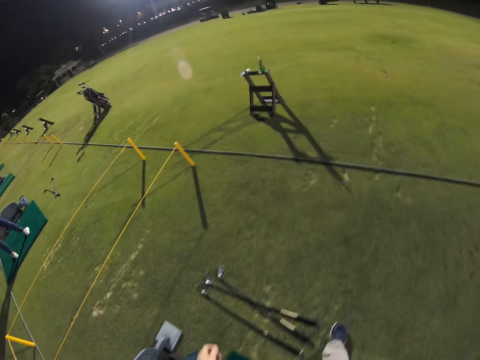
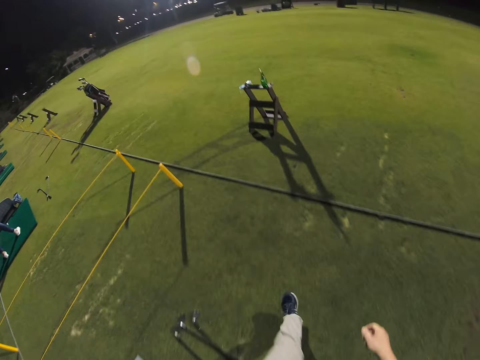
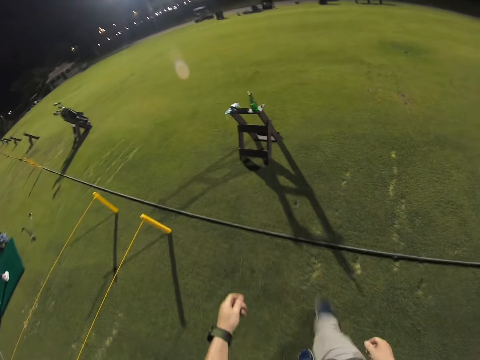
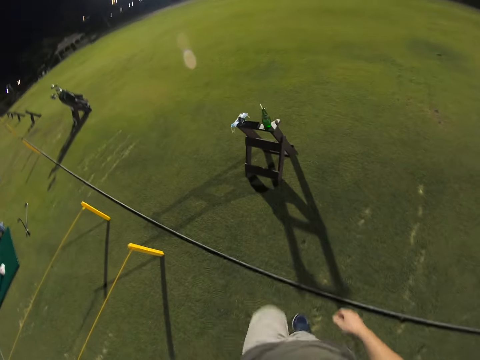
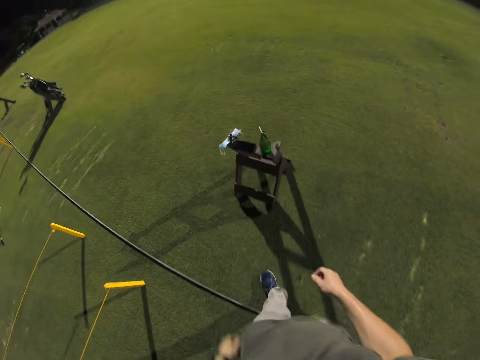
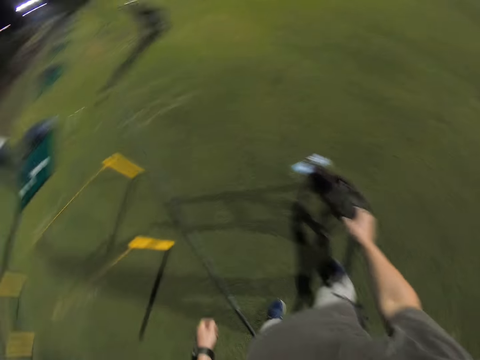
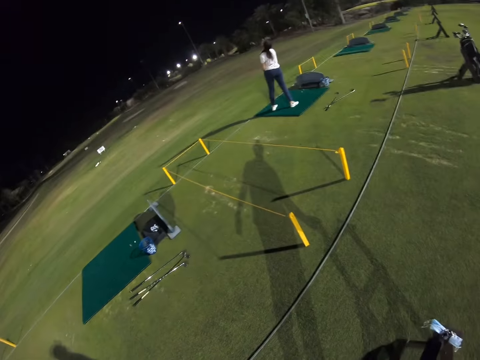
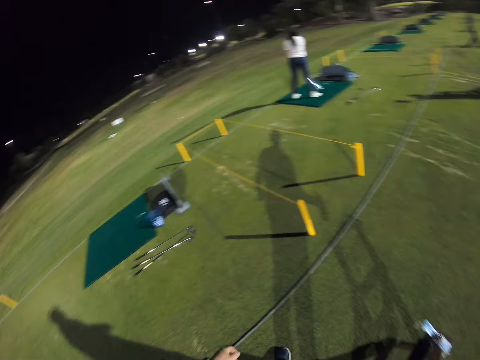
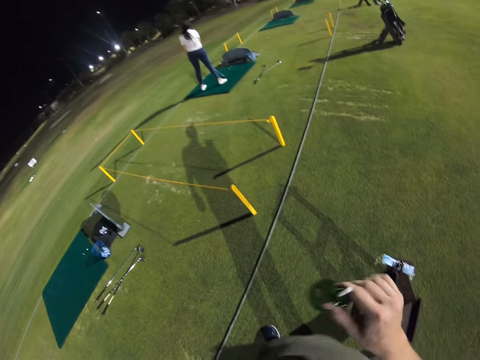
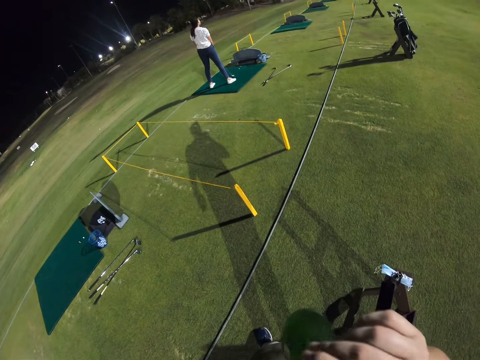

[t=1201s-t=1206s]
The camera wearer walks around. They pick up a bottled drink. They sip the drink from the bottle.

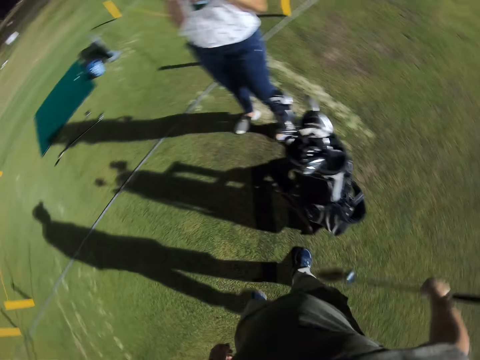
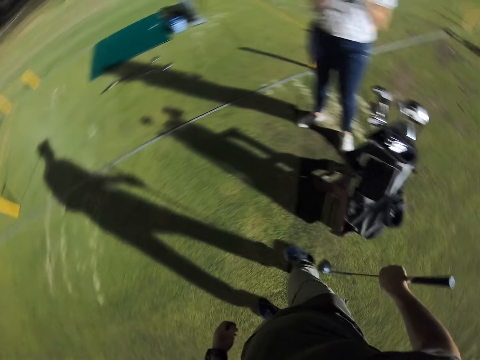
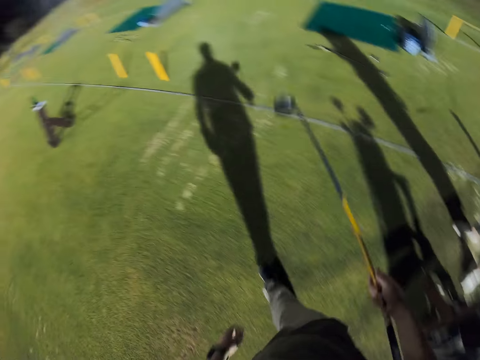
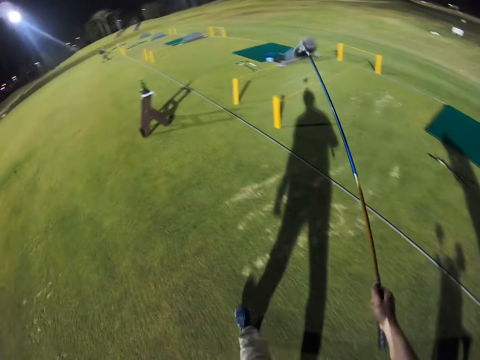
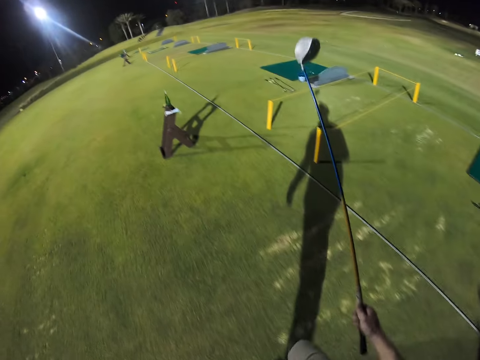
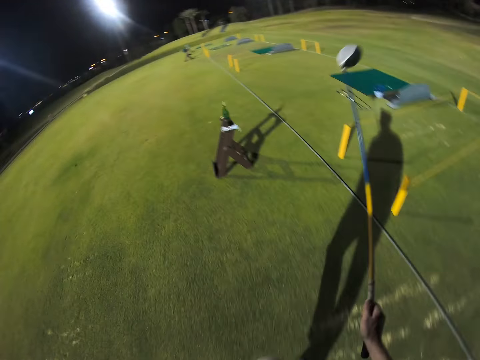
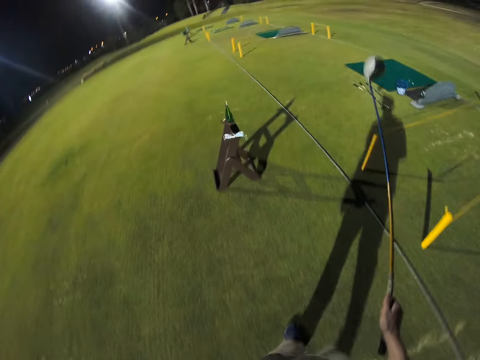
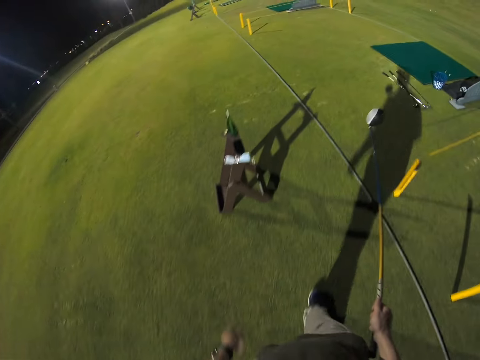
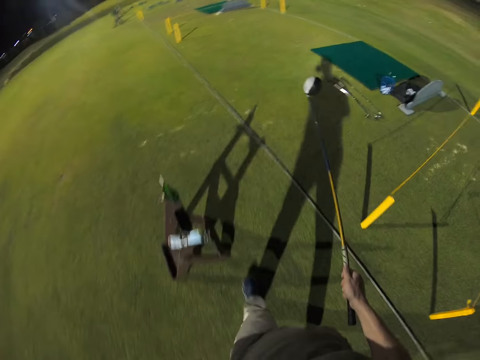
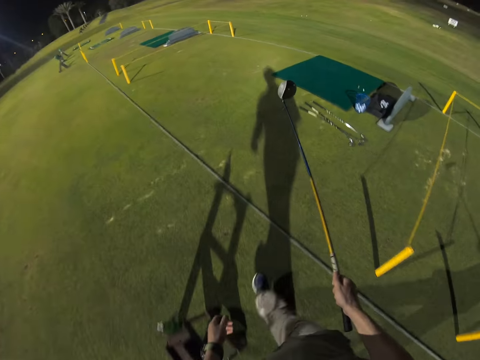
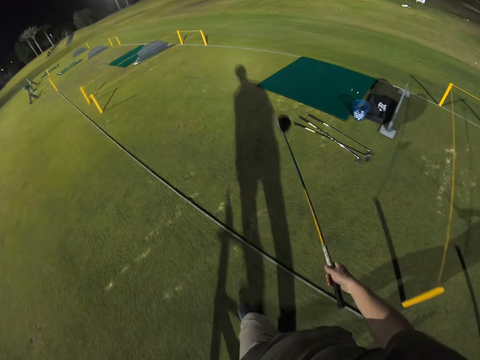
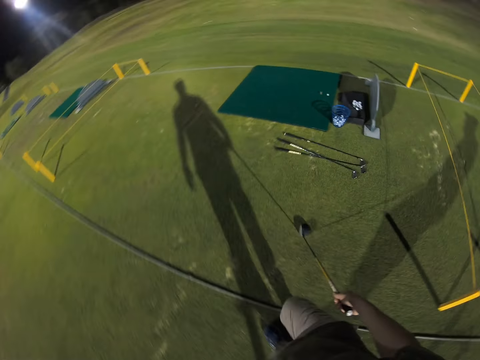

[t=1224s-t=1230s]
The camera wearer walks back with a golf club.

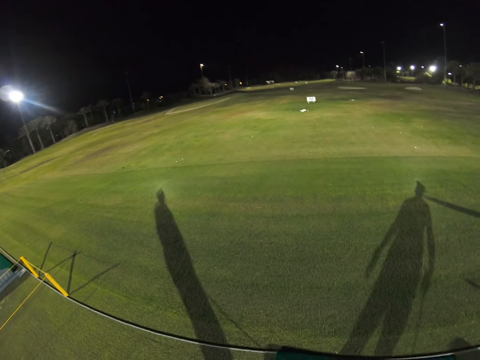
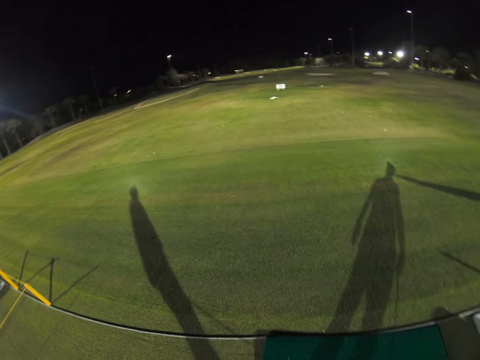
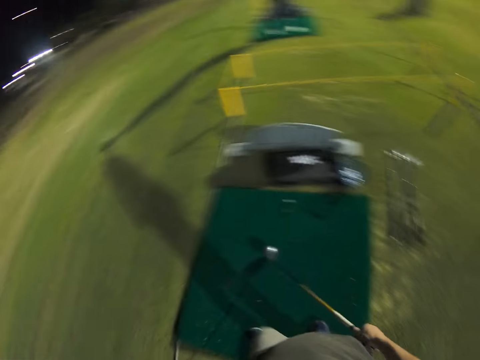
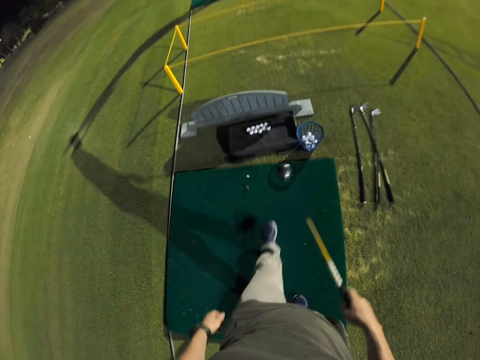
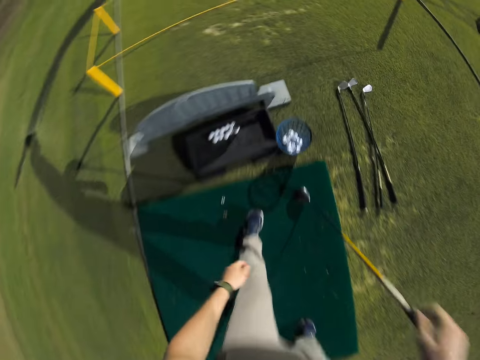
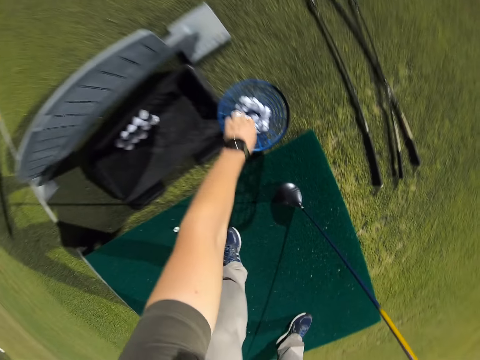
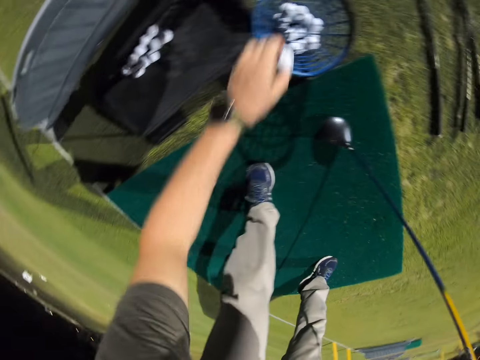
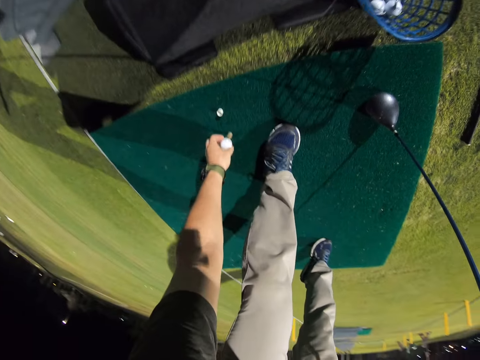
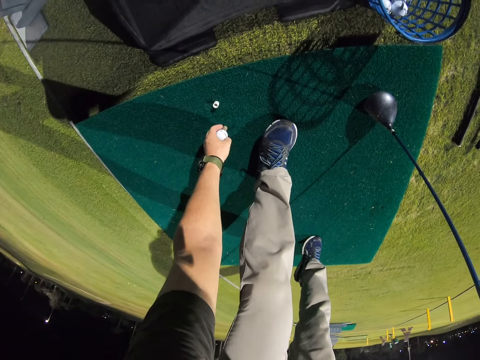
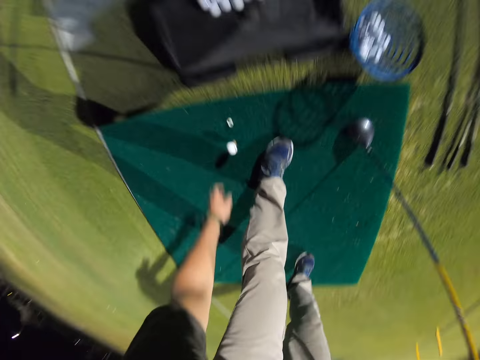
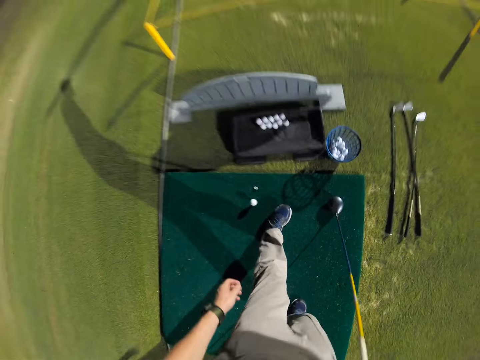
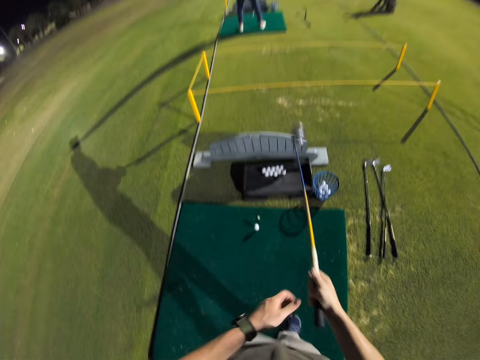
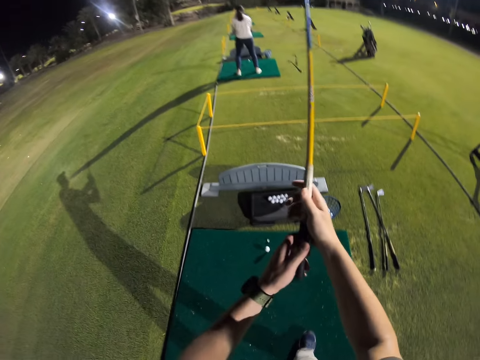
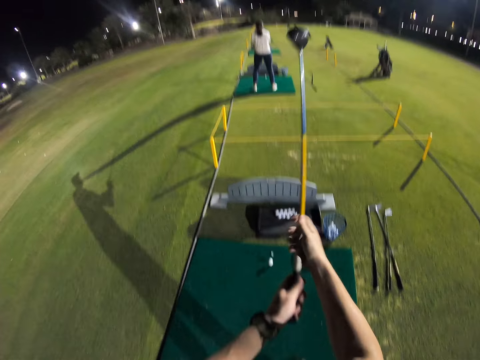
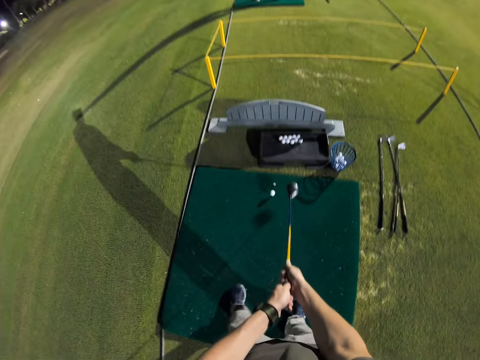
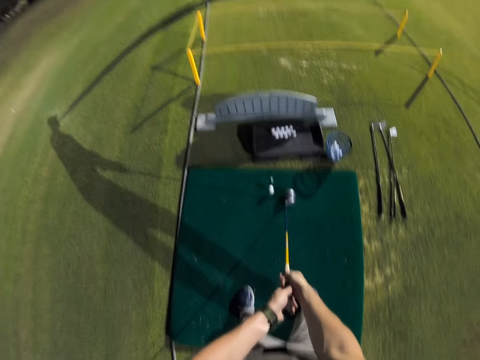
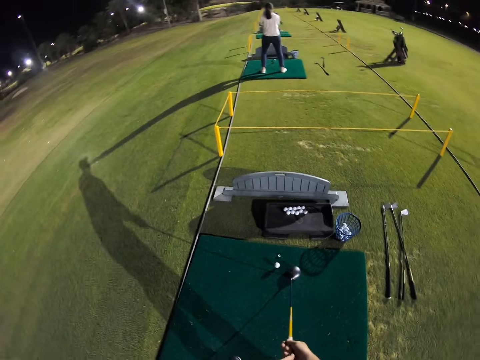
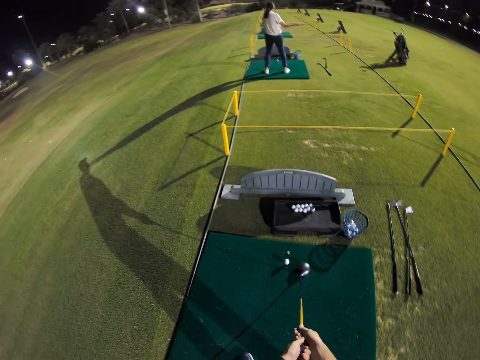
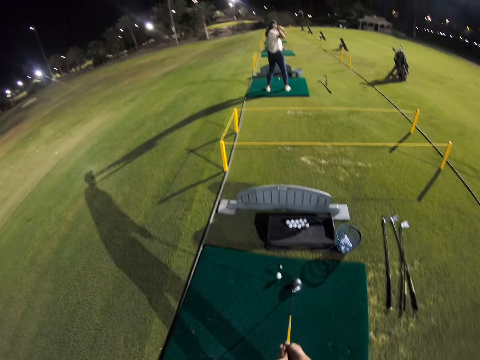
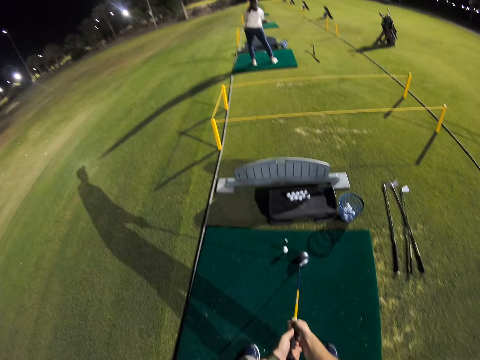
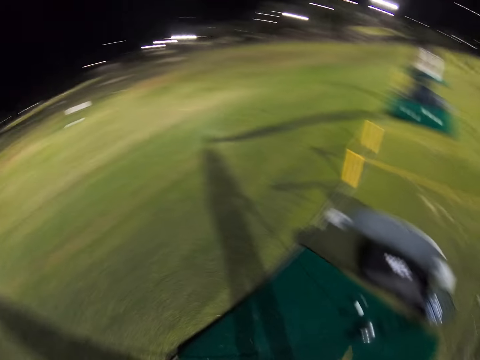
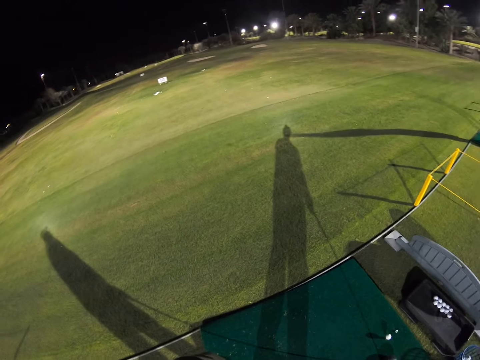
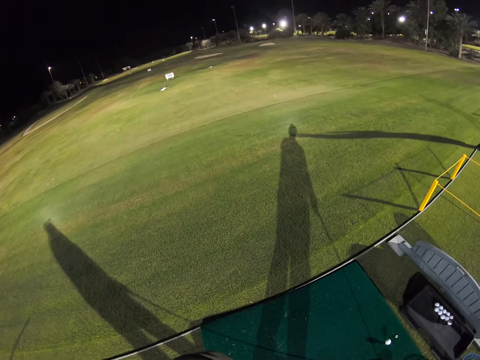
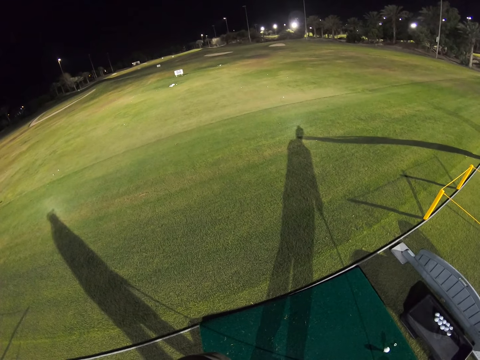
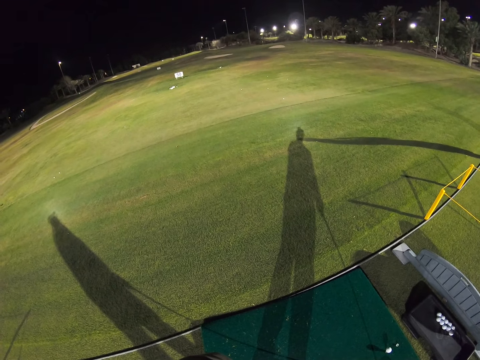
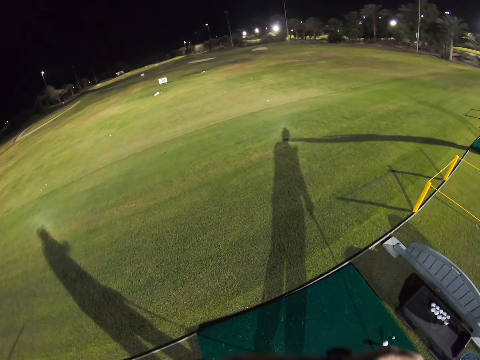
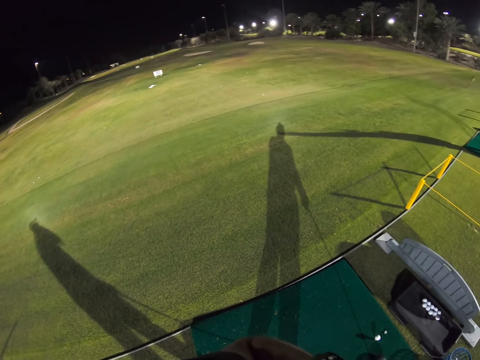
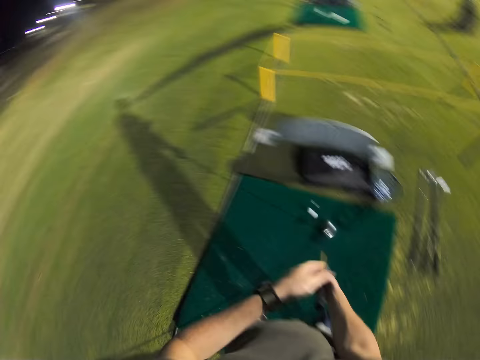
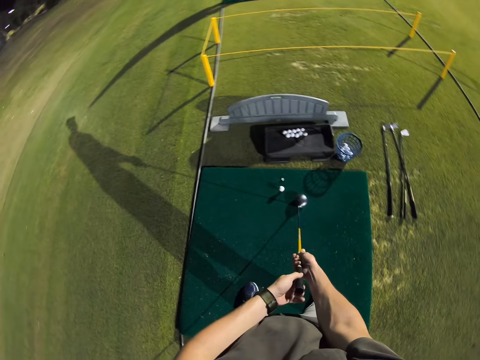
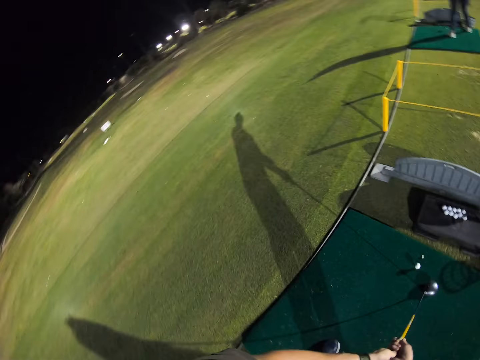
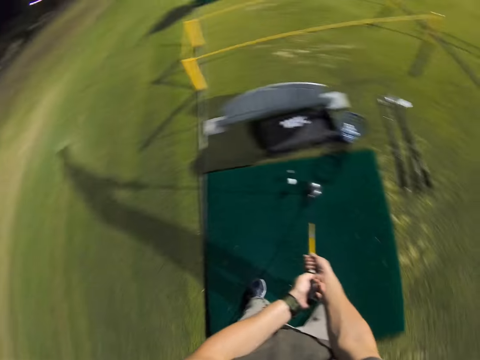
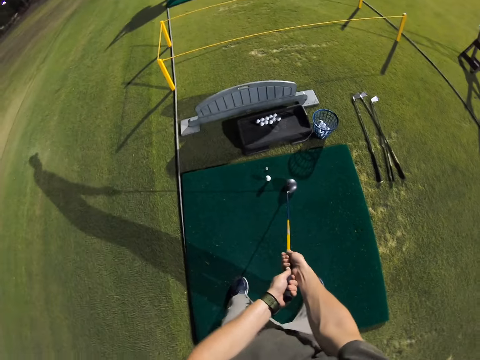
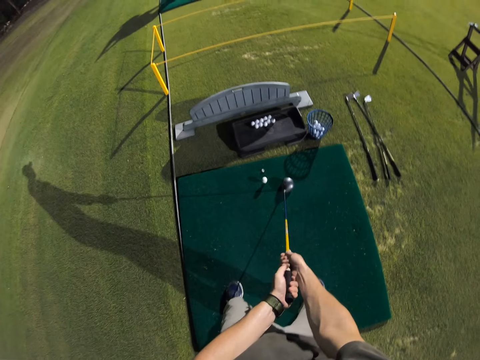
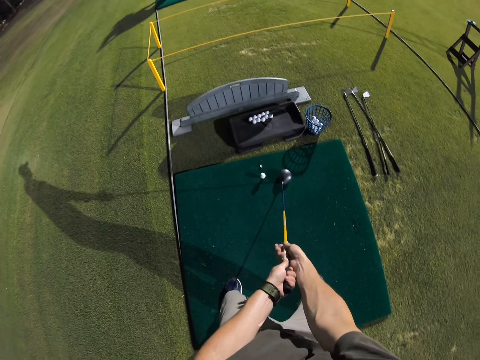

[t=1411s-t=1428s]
The camera wearer walks around. They pick up a golf ball. They put down the golf ball. They raise the golf club. They hold the golf club towards the ball. They look around. They hold the golf club towards the ball.
